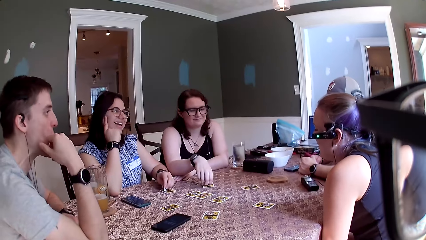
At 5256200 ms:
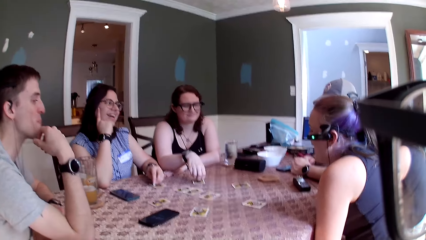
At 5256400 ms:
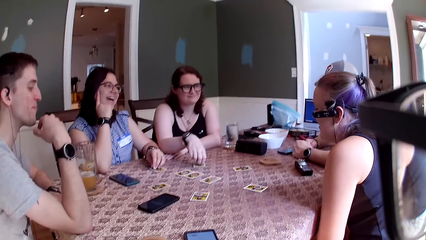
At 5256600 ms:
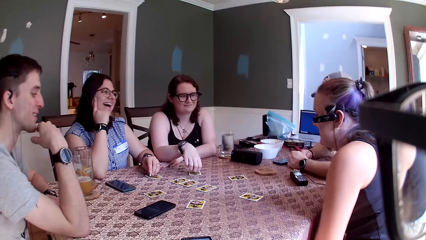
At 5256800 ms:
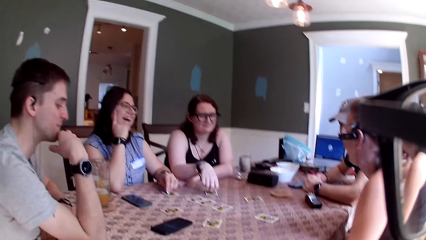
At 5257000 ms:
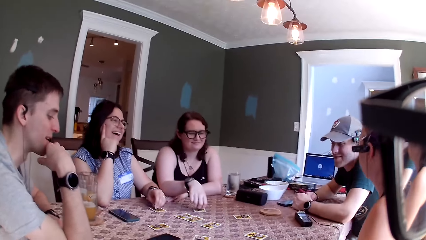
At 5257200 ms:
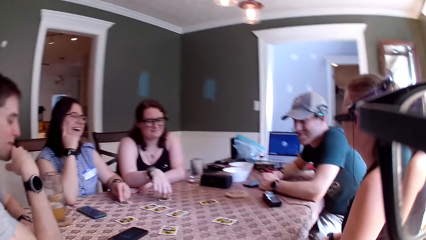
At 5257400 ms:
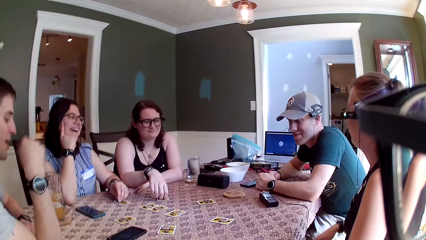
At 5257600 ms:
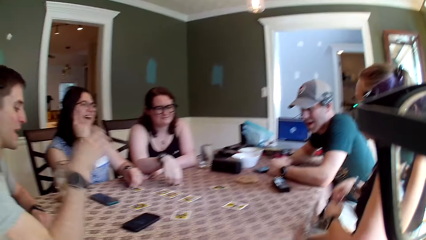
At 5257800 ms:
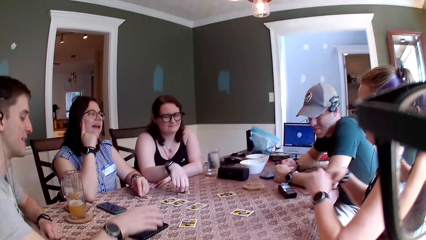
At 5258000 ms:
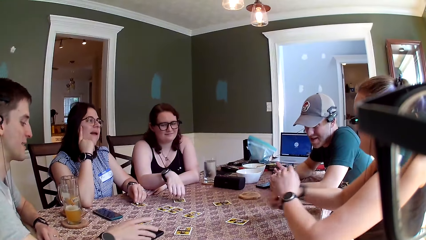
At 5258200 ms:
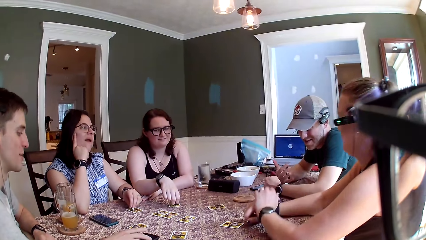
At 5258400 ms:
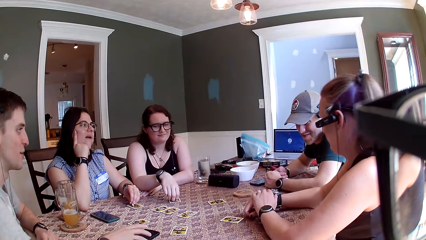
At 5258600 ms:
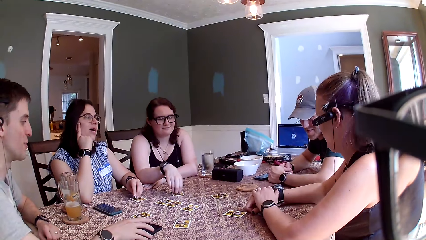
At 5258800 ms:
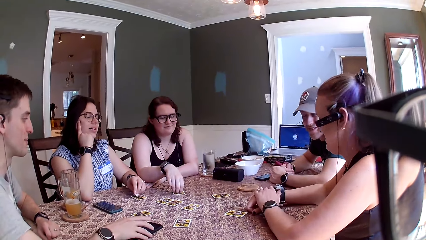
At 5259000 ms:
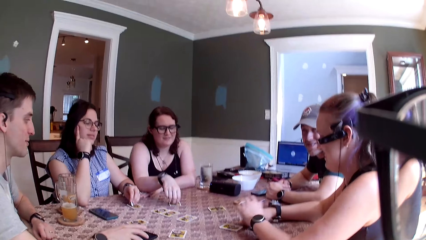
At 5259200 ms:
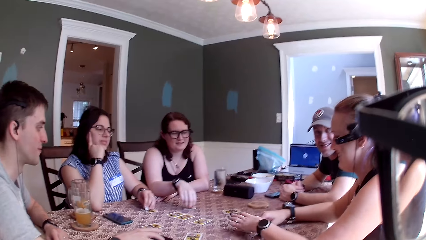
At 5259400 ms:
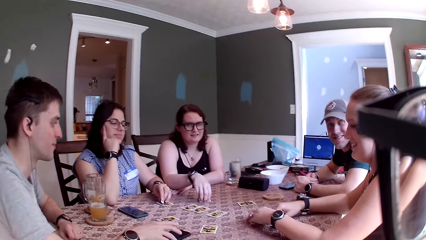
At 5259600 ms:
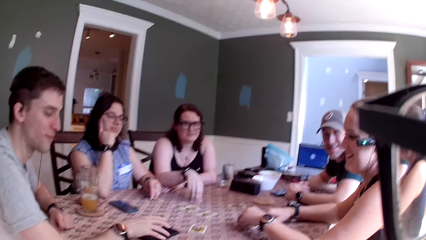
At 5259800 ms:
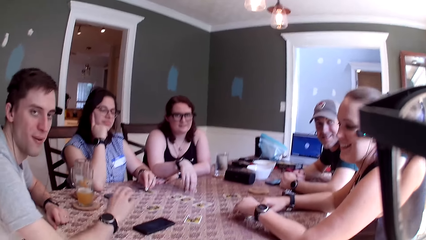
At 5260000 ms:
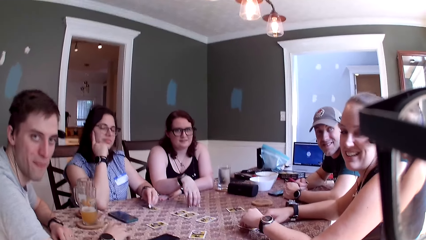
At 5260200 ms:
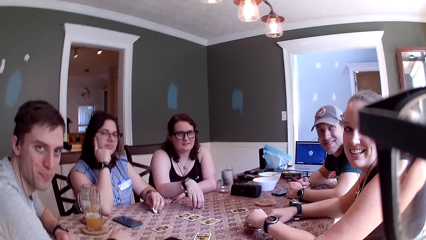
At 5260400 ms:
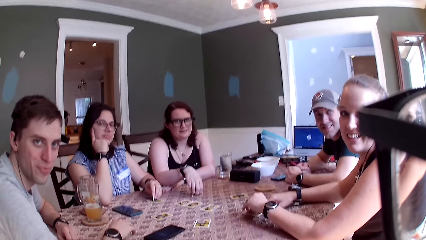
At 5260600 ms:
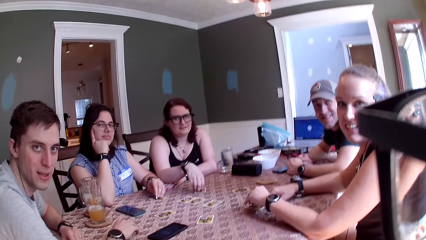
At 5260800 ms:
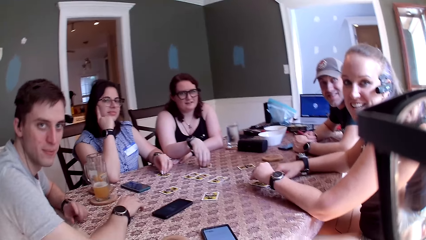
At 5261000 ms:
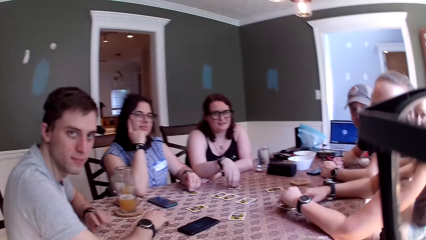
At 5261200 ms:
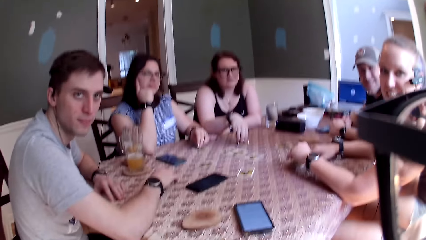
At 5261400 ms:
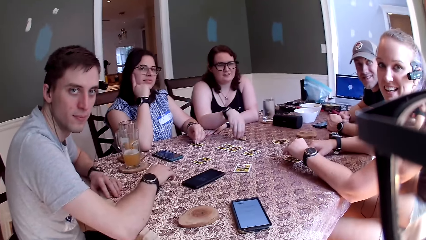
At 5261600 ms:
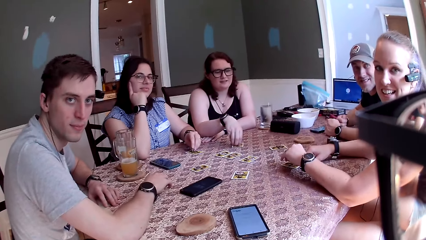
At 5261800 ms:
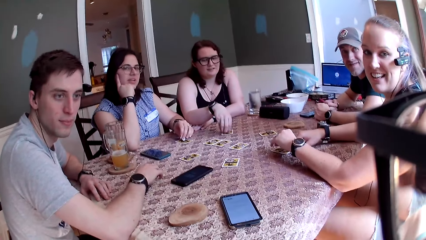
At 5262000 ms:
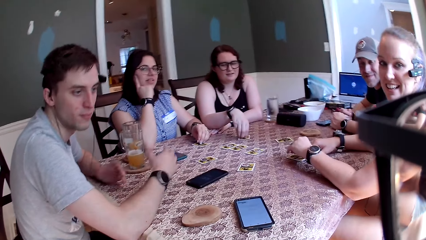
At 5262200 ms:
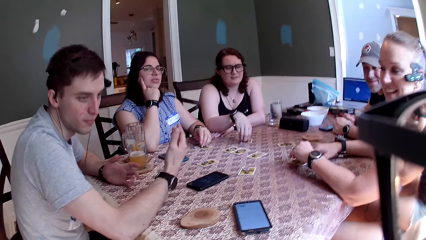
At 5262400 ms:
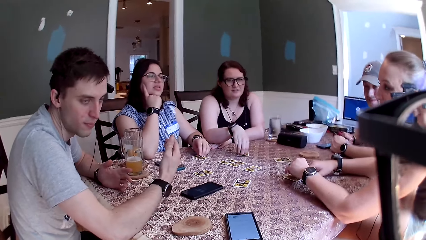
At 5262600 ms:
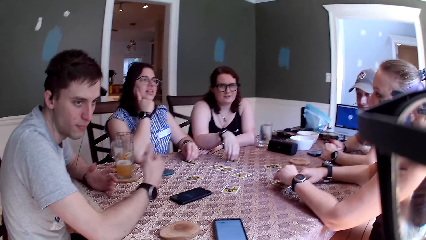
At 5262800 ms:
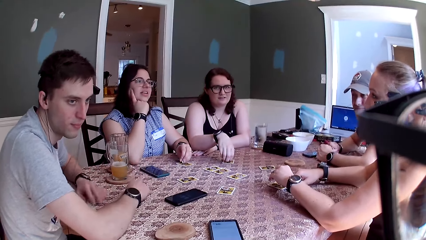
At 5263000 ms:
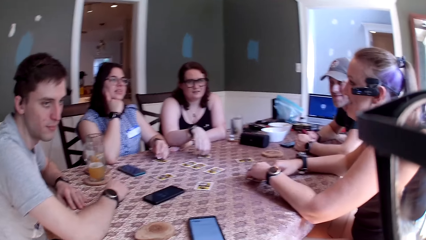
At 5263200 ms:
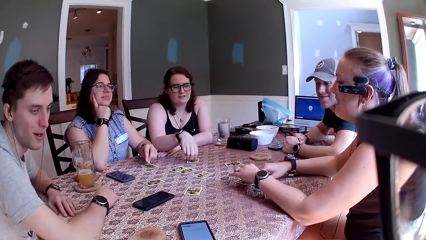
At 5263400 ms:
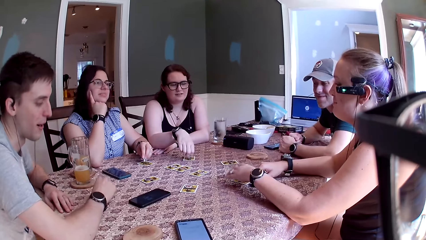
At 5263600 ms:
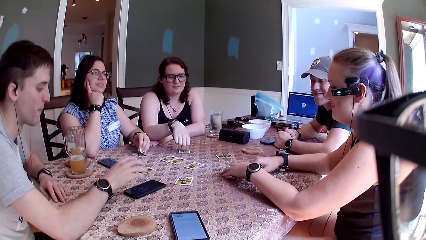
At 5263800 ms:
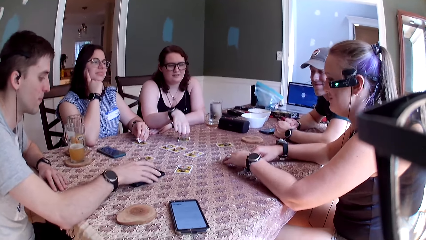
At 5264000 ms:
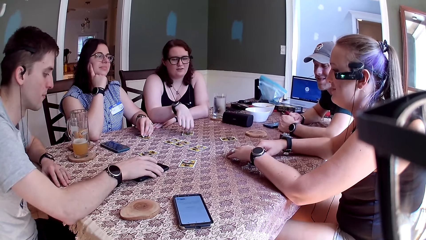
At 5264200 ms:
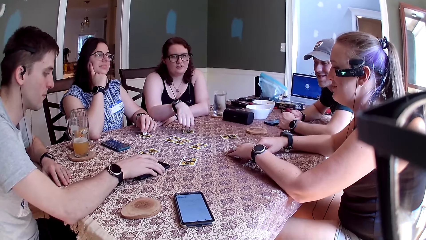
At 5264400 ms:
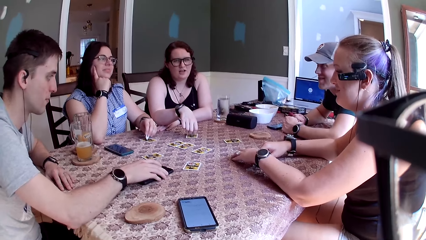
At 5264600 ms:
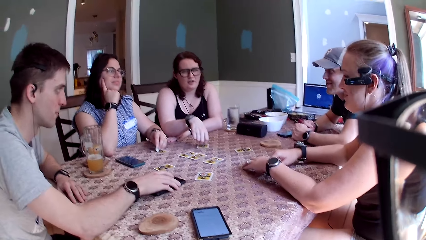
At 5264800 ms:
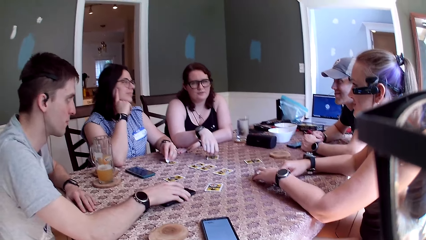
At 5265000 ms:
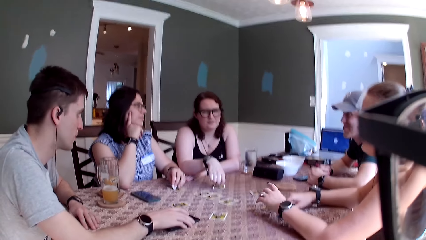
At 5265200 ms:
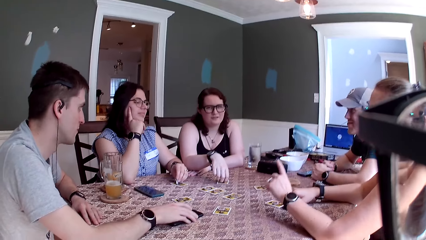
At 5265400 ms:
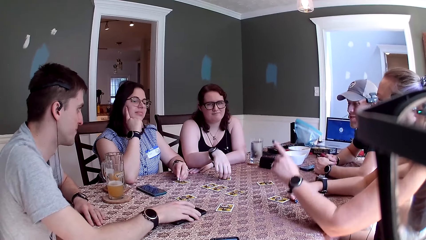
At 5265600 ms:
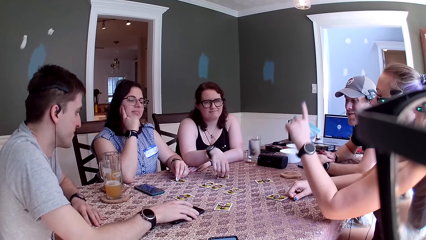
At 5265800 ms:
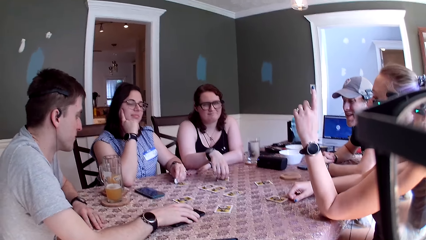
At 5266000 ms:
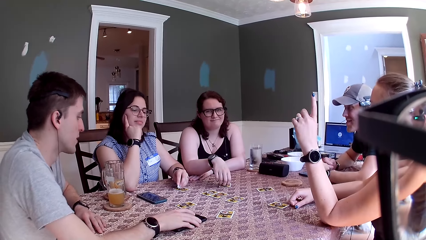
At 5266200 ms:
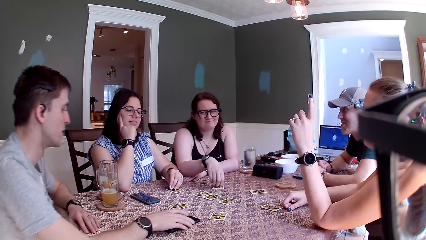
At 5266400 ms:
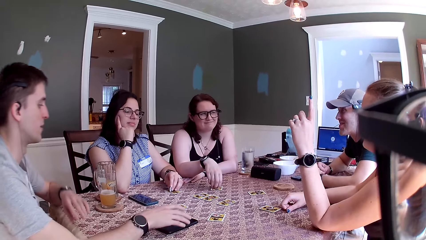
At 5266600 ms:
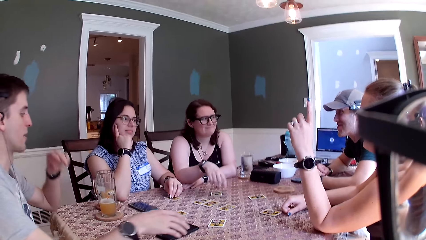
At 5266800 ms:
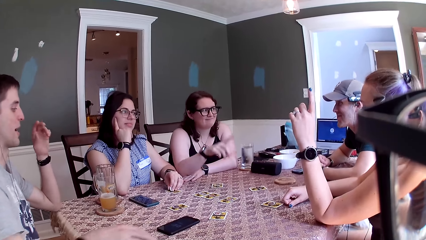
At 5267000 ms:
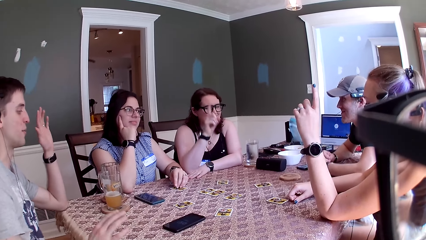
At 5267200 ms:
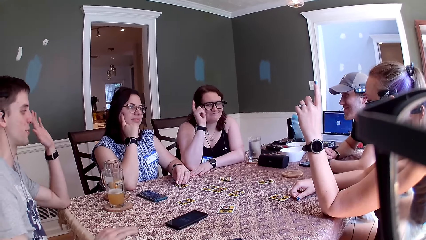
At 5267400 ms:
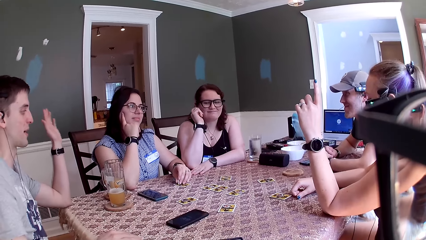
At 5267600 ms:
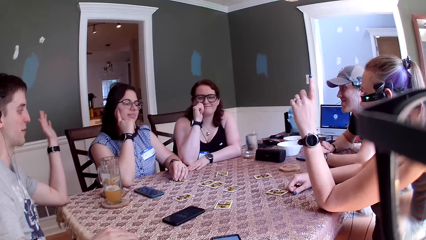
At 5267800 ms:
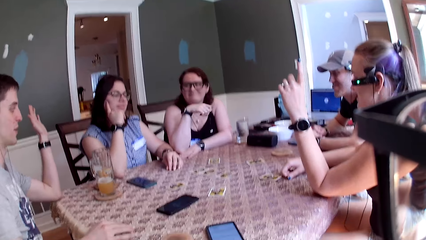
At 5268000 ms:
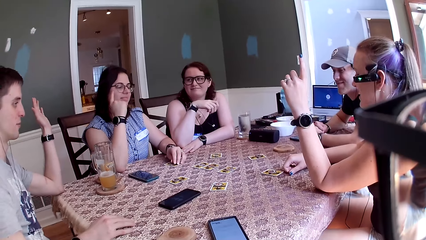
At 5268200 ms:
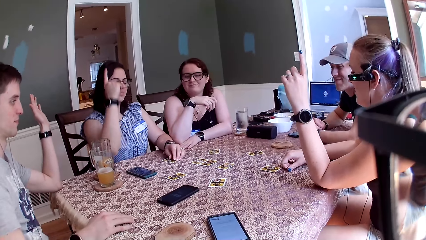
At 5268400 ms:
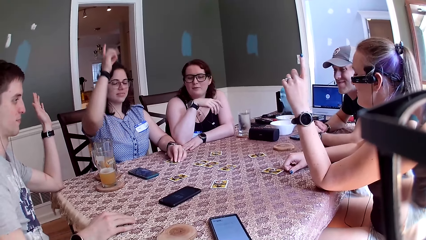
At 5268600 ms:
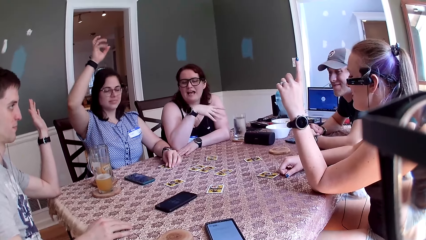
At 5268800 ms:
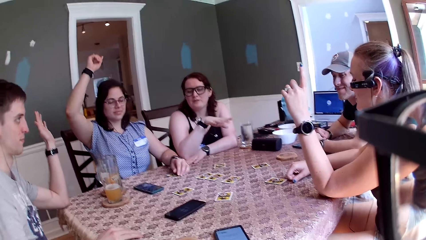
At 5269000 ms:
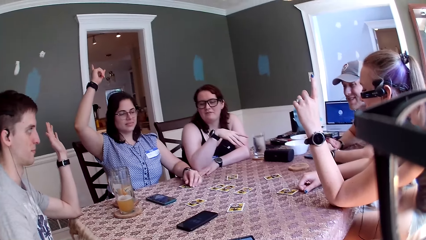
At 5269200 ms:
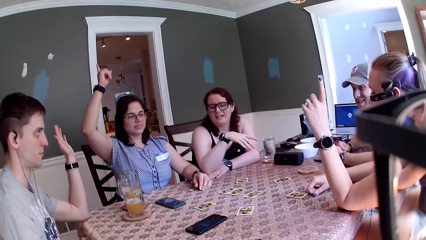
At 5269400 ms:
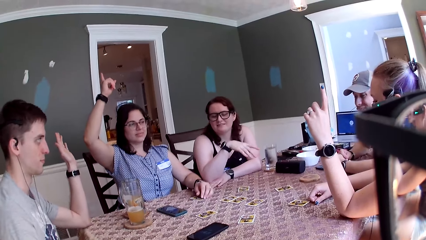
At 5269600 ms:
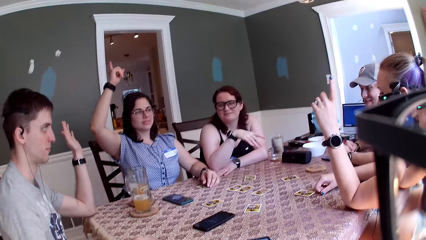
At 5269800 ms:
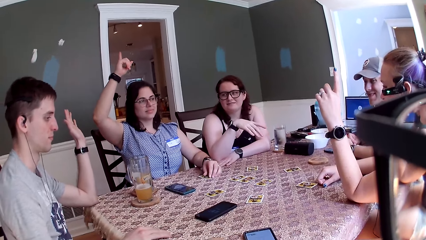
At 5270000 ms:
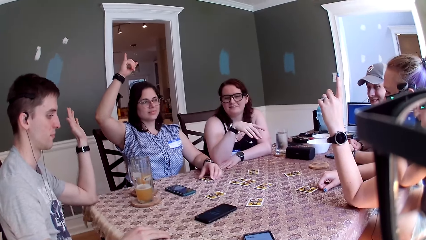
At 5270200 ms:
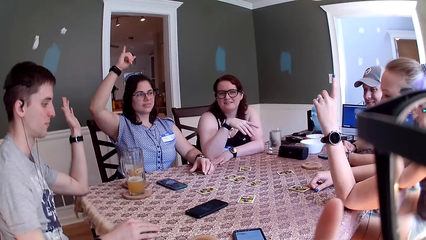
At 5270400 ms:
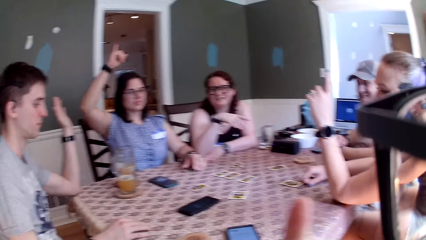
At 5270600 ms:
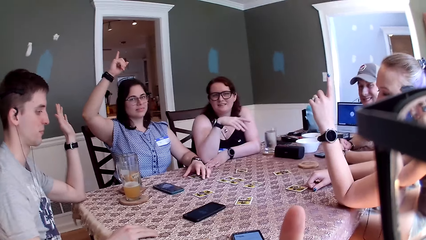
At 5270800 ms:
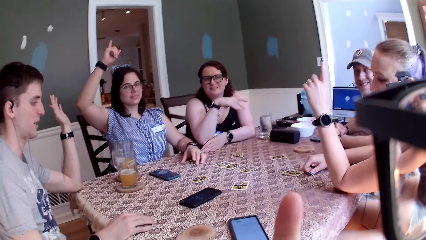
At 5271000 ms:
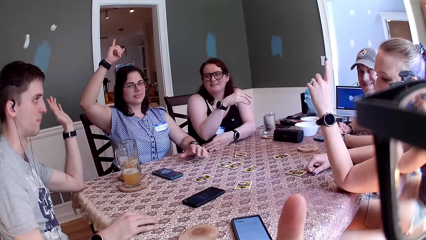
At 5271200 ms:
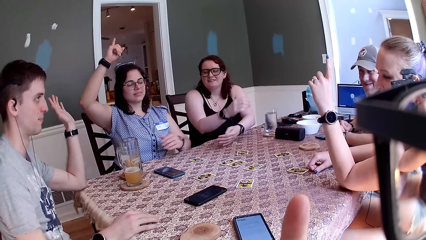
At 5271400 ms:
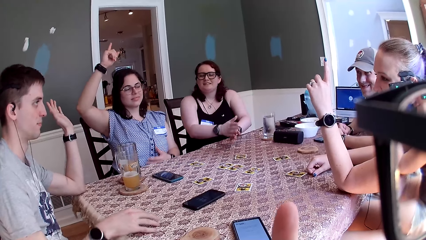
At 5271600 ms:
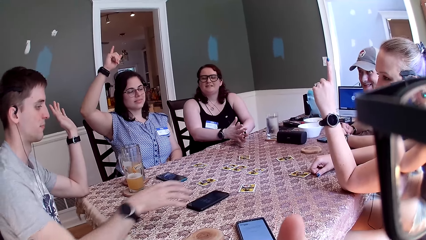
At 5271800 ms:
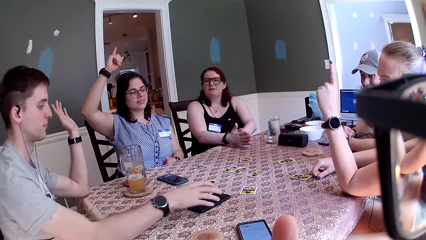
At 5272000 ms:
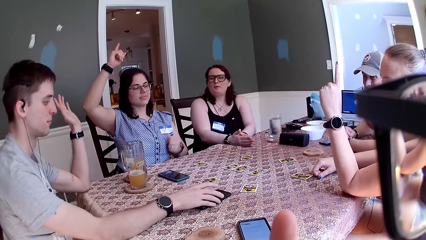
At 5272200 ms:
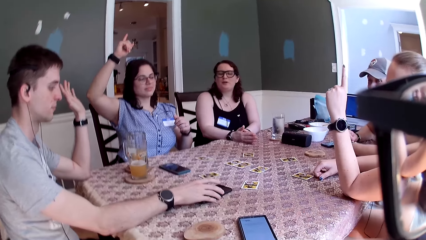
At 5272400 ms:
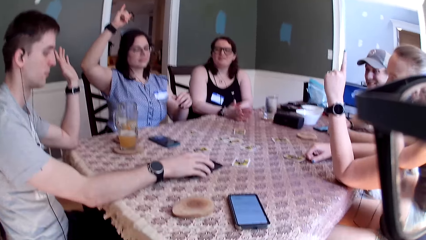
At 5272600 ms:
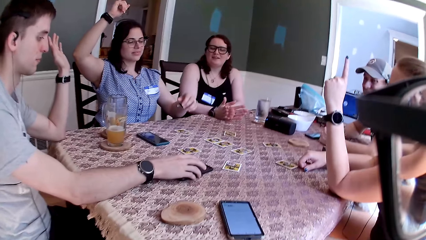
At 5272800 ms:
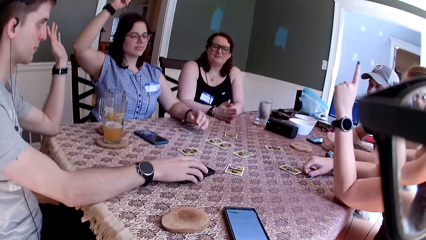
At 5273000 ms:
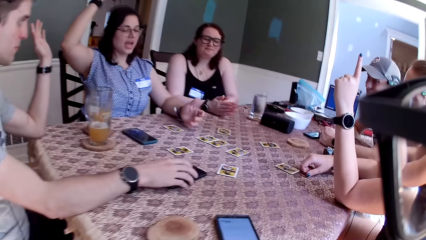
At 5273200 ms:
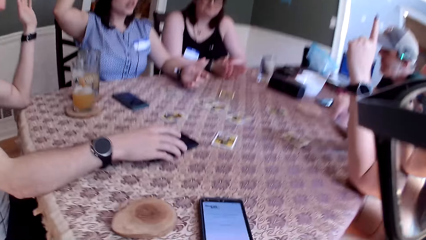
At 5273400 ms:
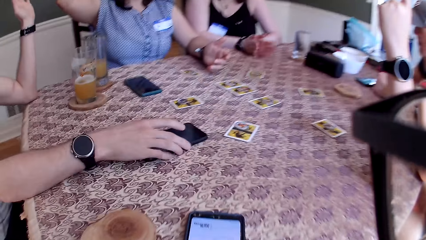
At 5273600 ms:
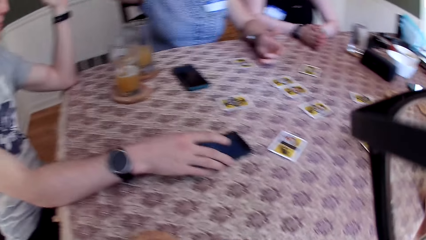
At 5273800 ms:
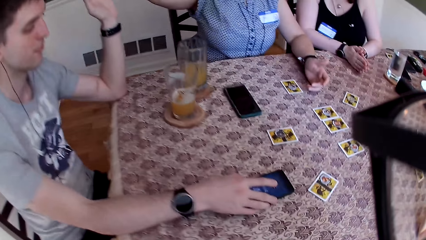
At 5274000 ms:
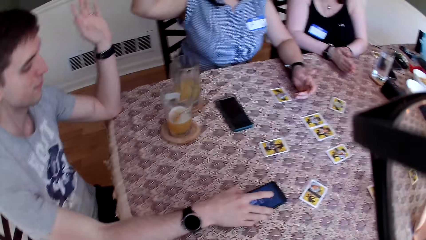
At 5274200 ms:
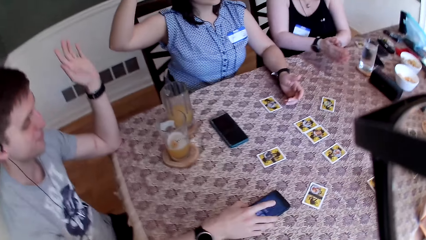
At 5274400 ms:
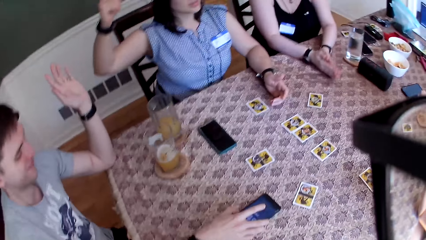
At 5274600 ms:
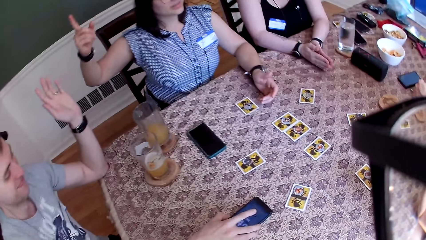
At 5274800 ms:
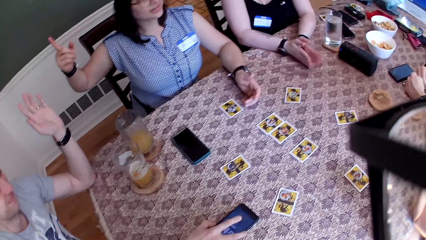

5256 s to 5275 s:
The man speaks to the group of people. The camera wearer converses with a female. They converse with the group of people. The man nods his head. A woman raises her left index finger. The man speaks to the group of people and raises his right hand. Another woman raises her left index finger. The second woman lowers her left index finger. A third woman raises her left index finger above her head. The second woman converses with the man. The camera wearer converses with the group of people. They converse with a male. The man places his right hand on the phone on the table. The camera wearer stands up. Another man converses with the group of people.
